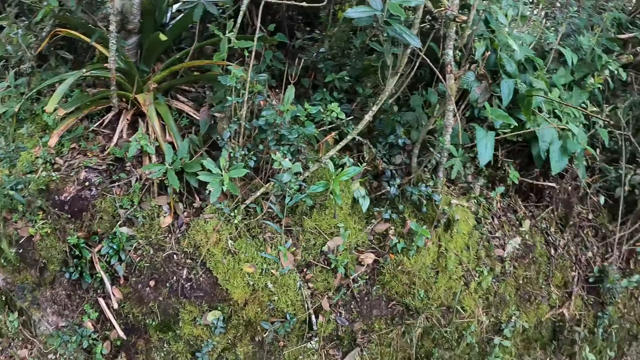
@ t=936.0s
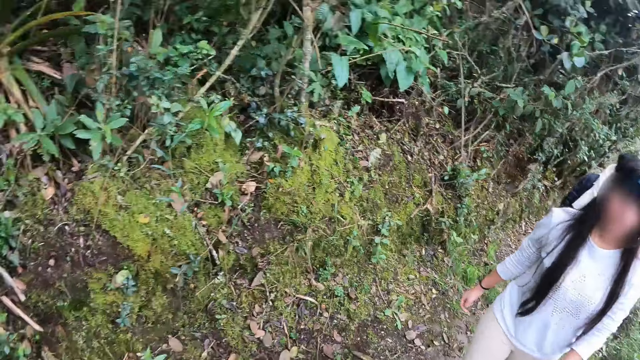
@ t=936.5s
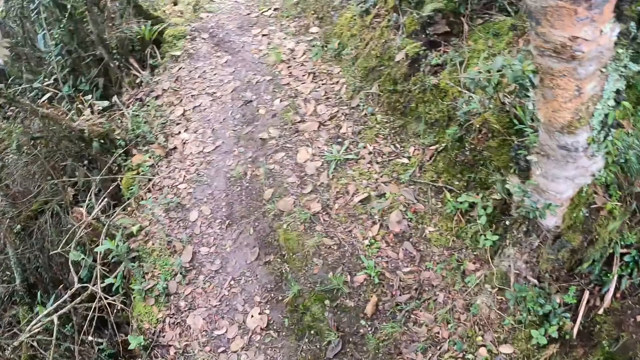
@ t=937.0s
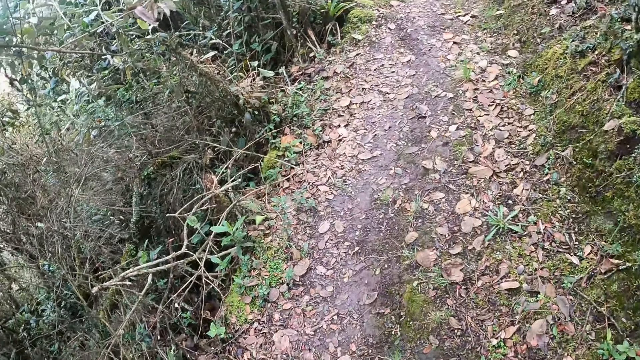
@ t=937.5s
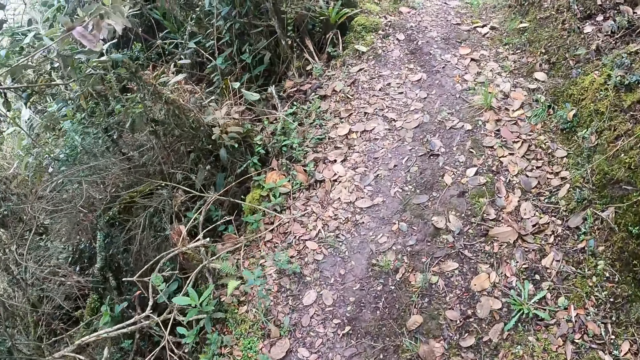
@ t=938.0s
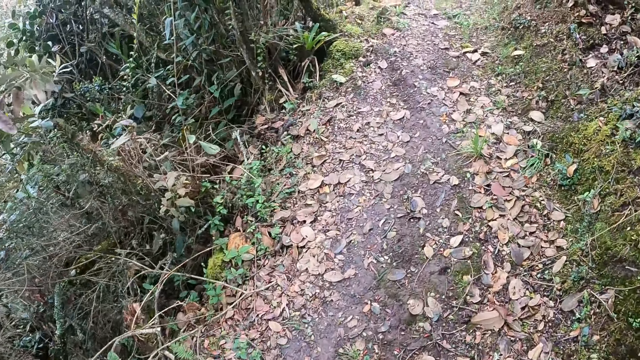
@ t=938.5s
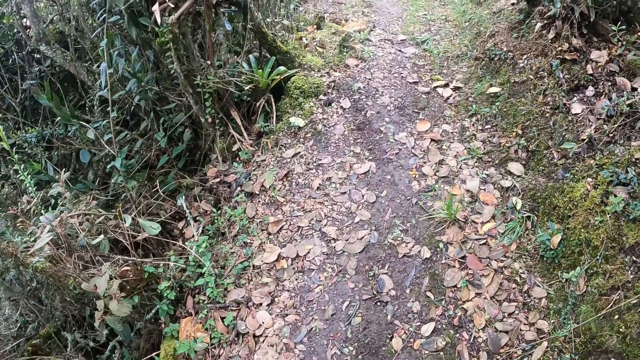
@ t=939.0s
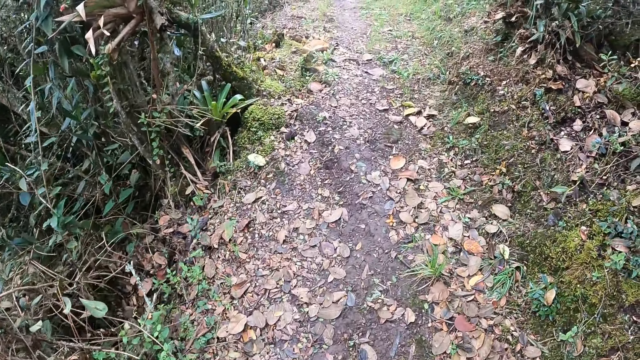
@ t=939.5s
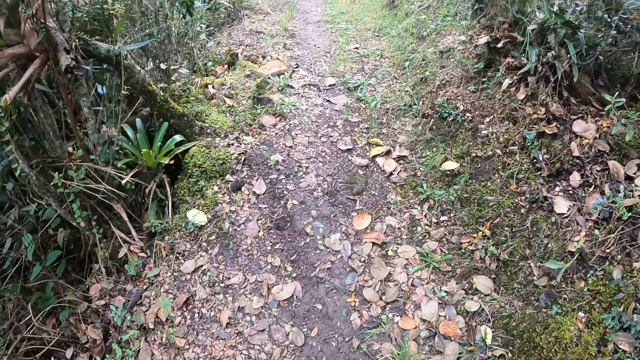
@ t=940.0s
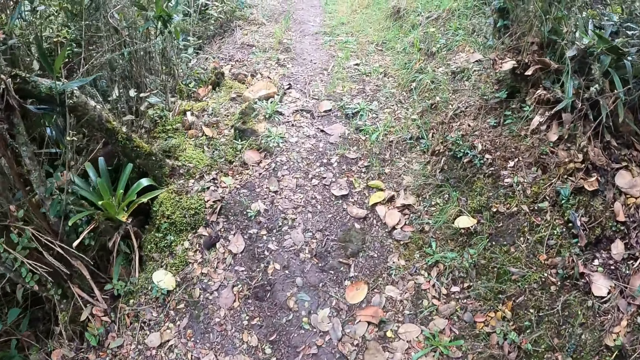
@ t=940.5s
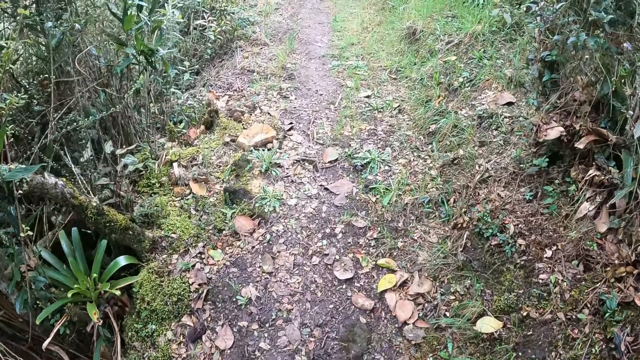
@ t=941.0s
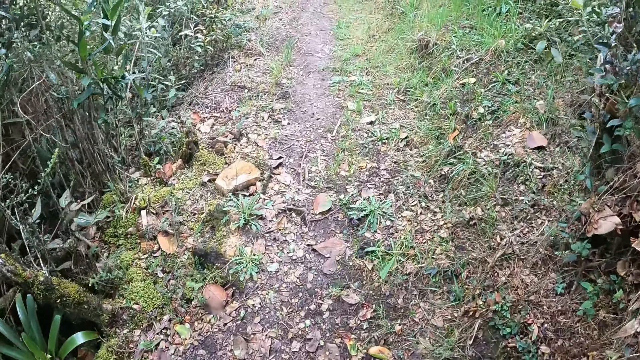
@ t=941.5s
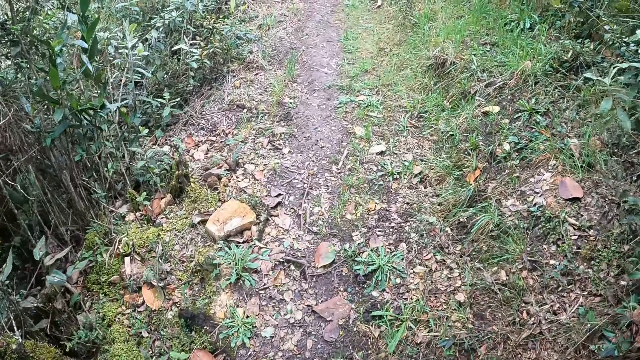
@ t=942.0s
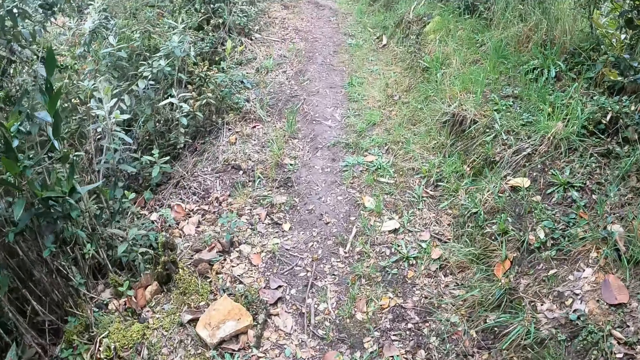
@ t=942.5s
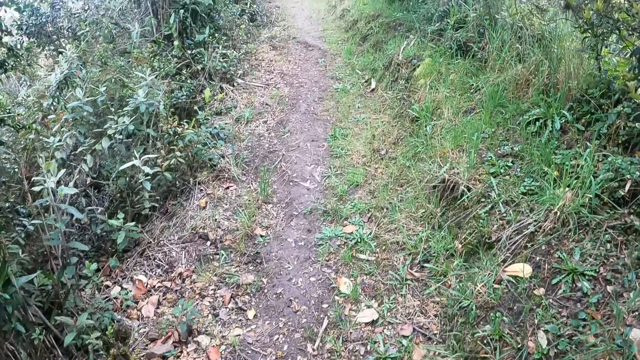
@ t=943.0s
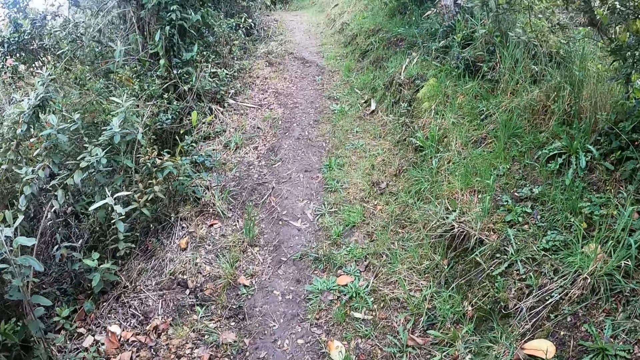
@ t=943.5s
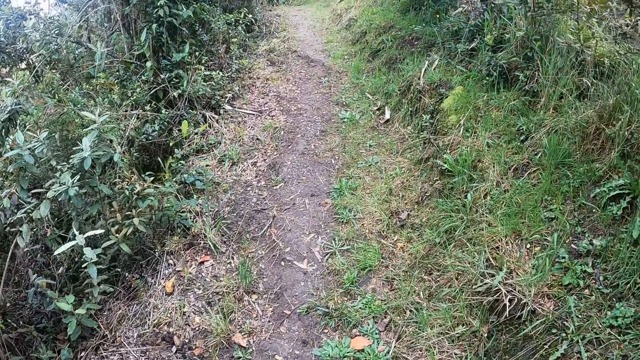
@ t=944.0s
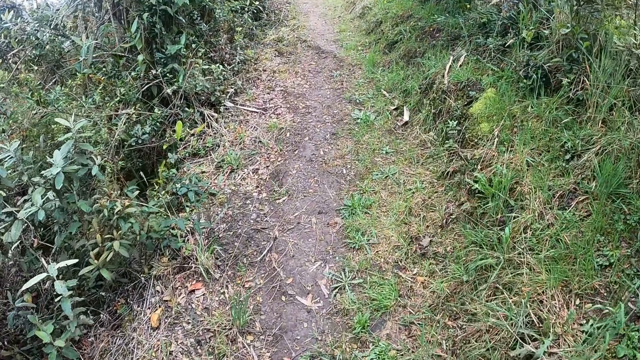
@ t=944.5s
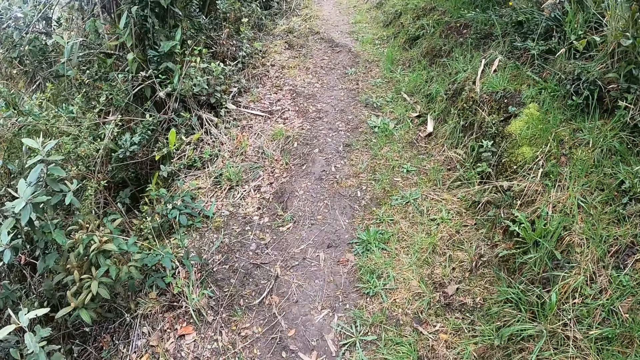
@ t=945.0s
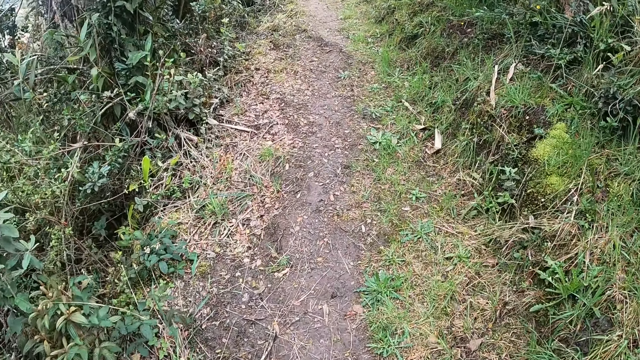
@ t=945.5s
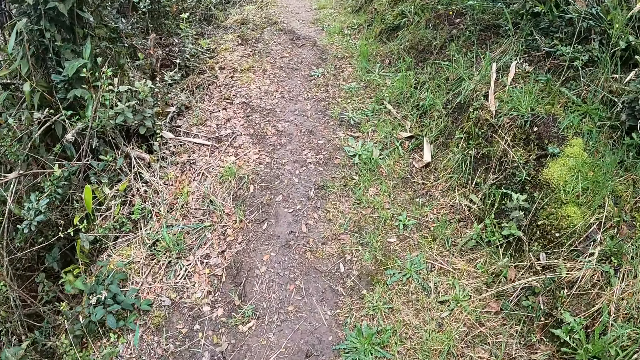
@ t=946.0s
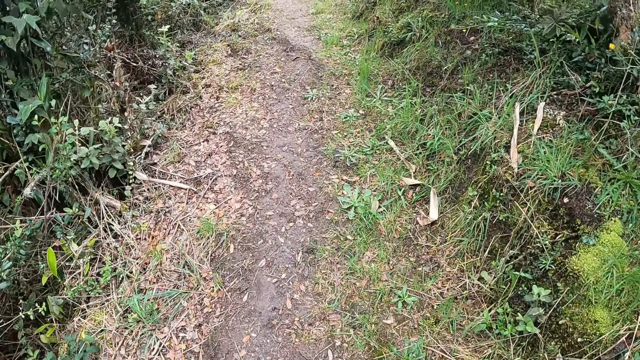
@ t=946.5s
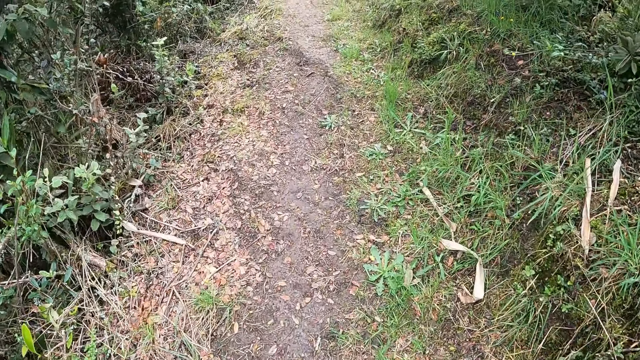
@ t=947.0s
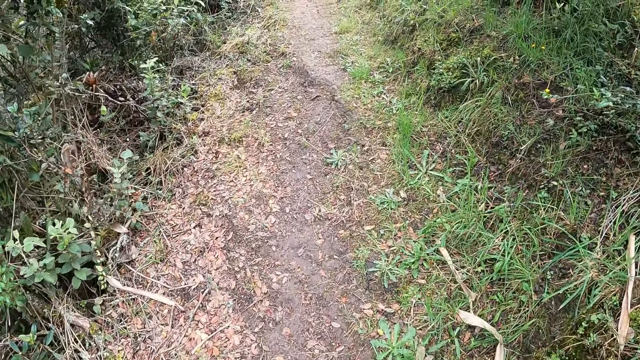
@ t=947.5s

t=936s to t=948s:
The camera wearer looks around. They walk along the path.

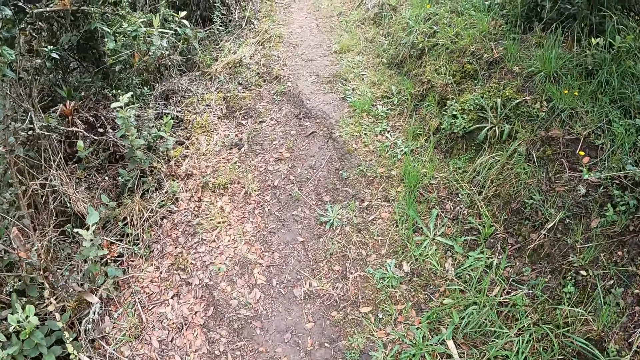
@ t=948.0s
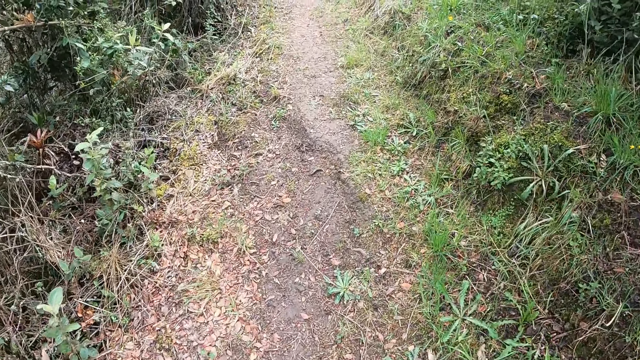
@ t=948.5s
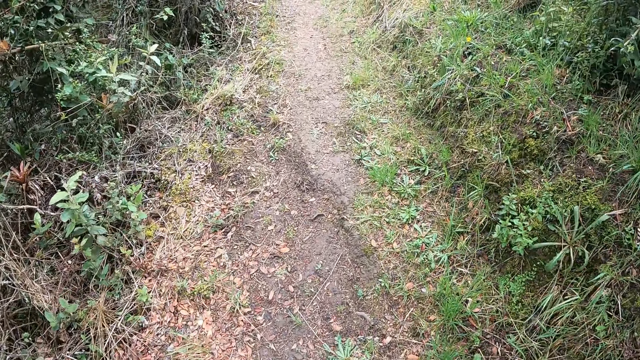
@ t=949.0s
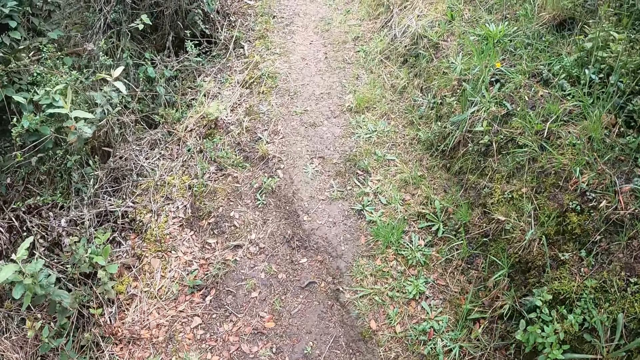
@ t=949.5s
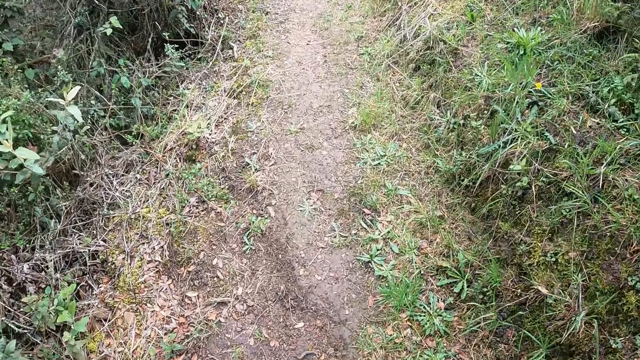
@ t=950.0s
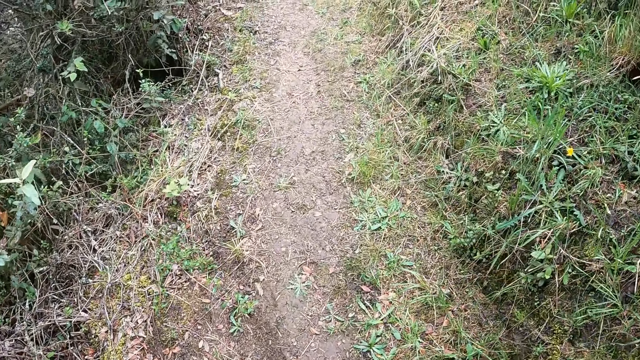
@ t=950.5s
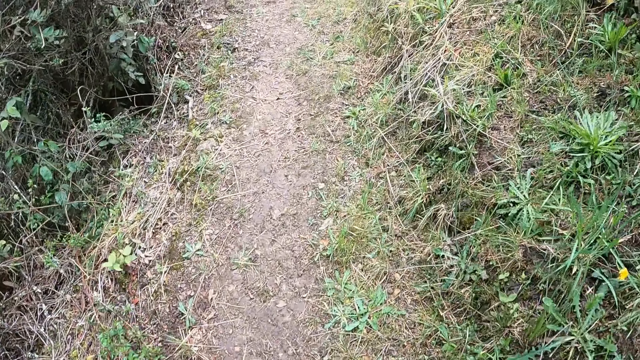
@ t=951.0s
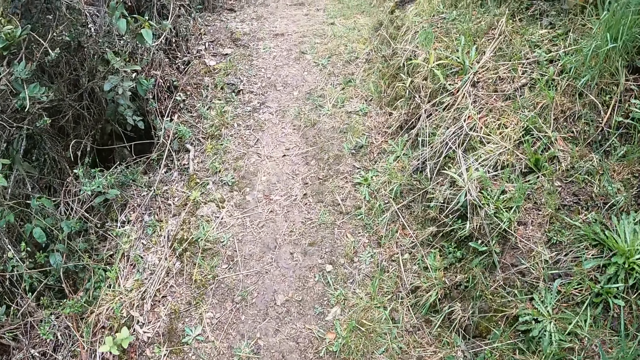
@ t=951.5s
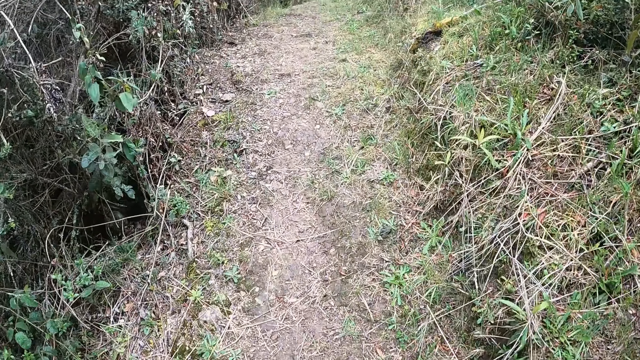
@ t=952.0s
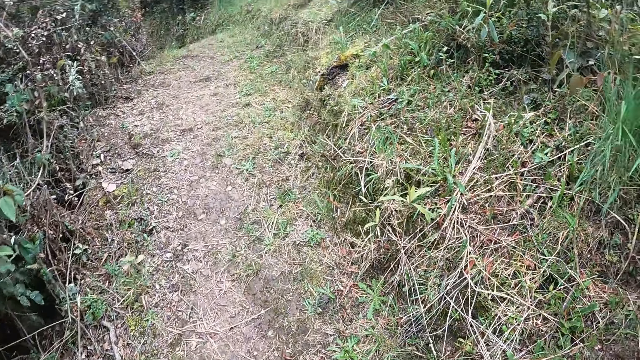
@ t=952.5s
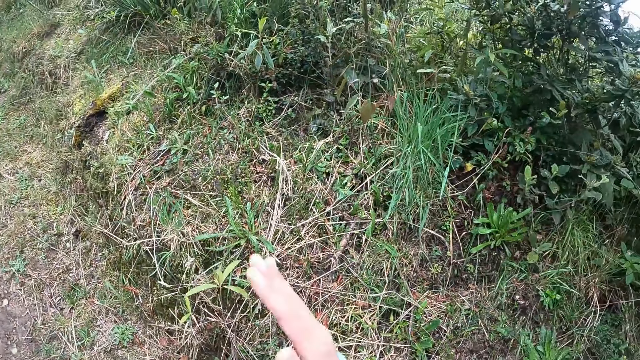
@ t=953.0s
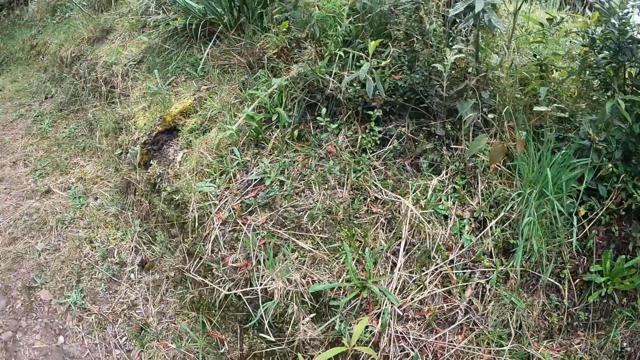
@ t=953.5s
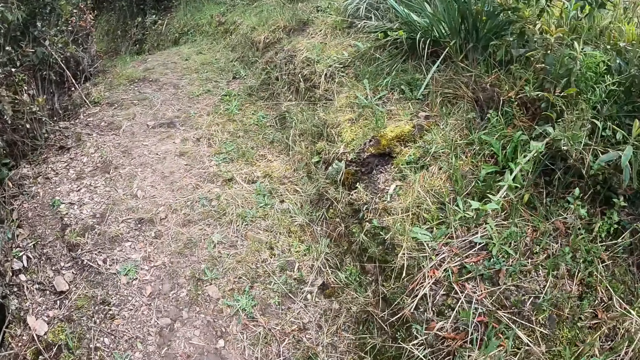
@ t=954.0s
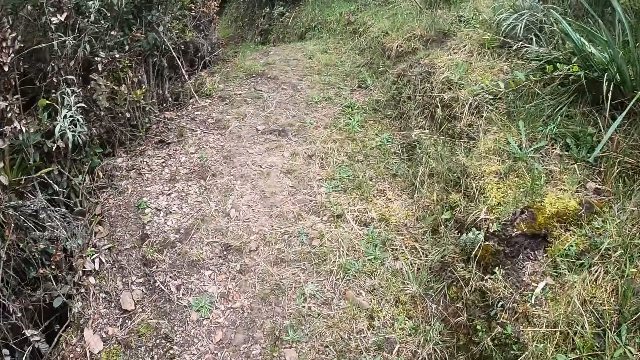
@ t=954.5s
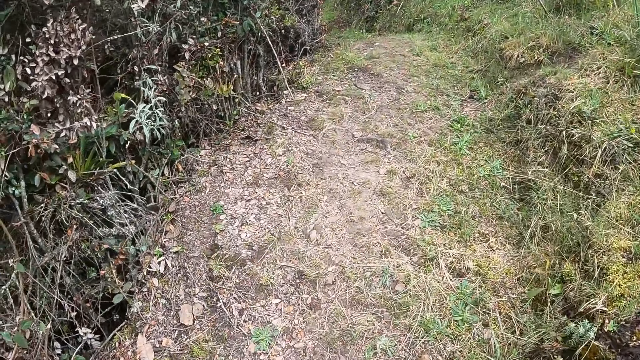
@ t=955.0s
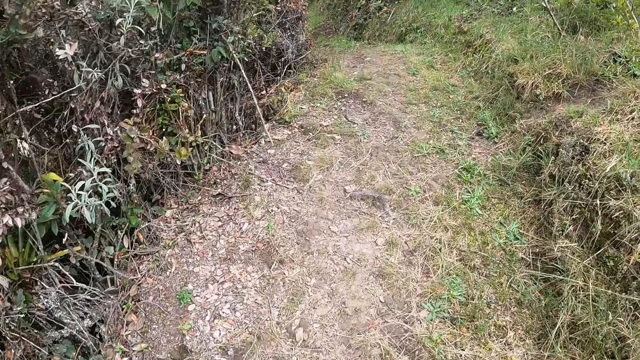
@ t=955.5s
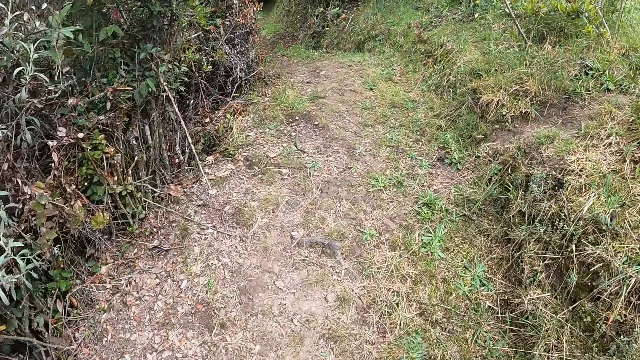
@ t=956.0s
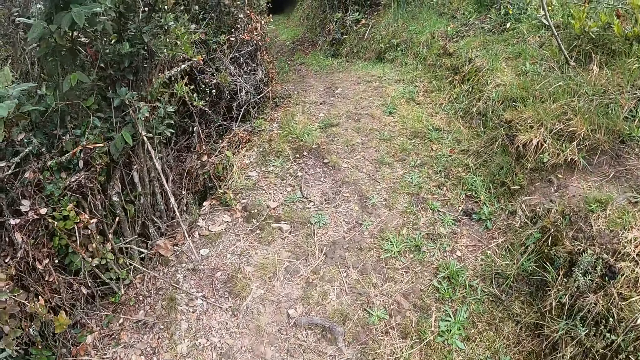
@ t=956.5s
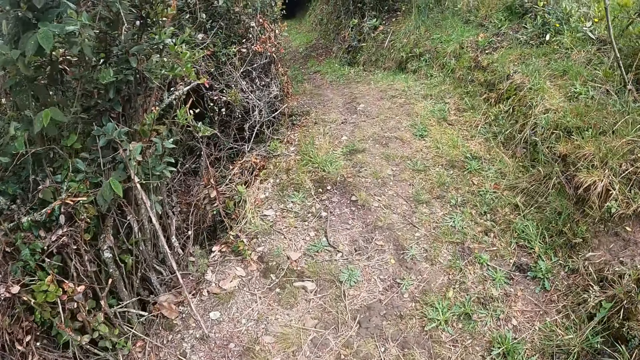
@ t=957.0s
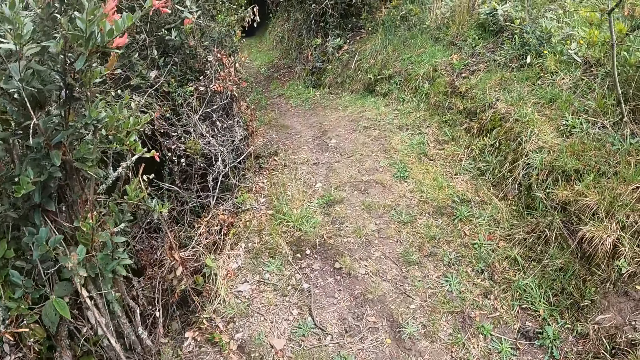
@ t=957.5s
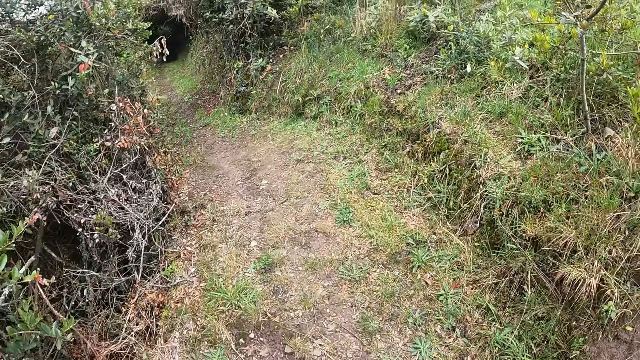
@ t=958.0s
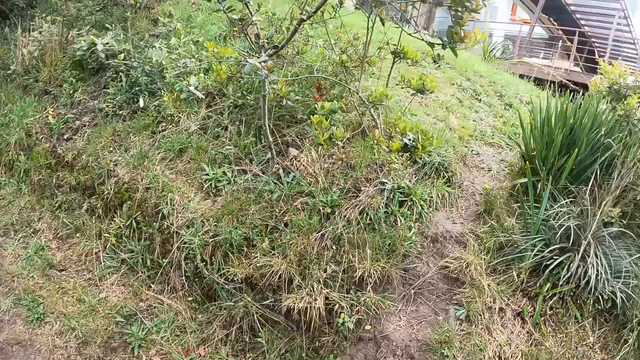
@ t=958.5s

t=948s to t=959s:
The camera wearer looks around. They walk along the path.
